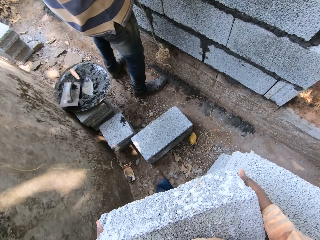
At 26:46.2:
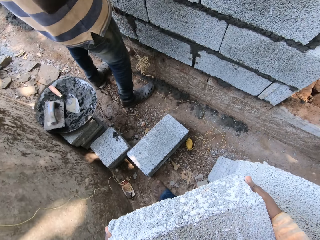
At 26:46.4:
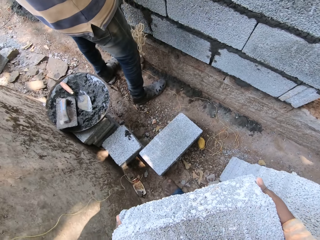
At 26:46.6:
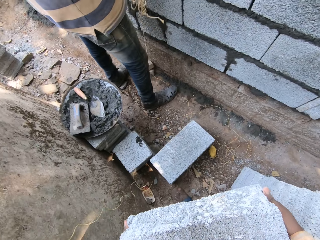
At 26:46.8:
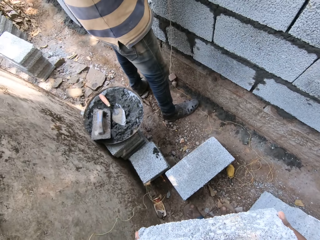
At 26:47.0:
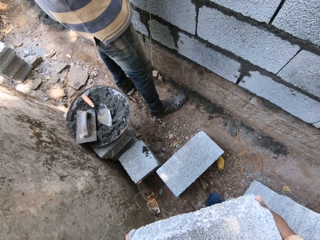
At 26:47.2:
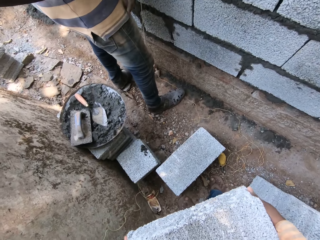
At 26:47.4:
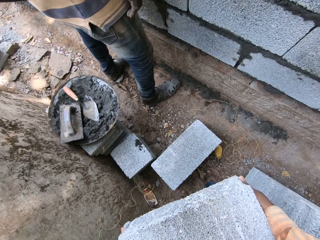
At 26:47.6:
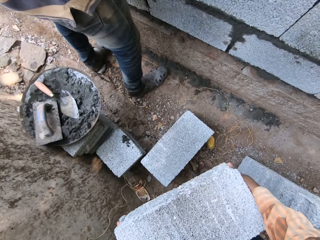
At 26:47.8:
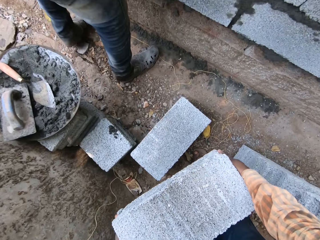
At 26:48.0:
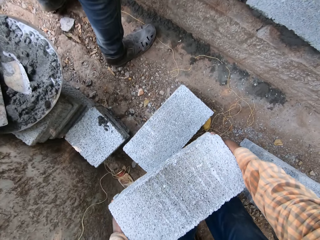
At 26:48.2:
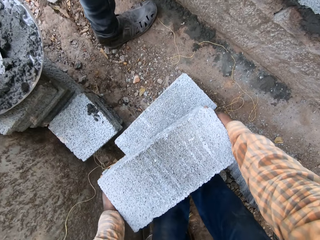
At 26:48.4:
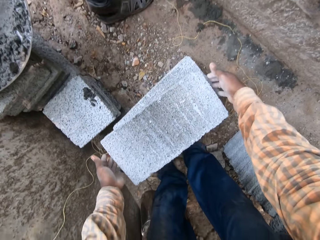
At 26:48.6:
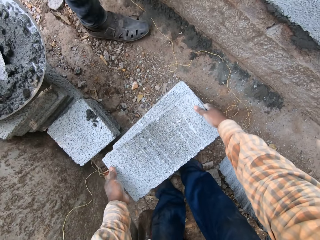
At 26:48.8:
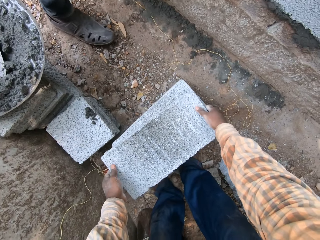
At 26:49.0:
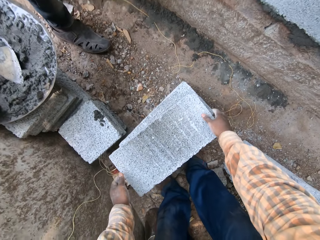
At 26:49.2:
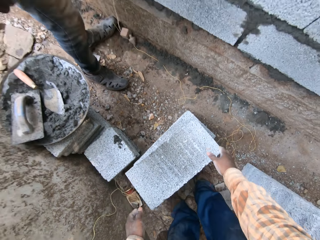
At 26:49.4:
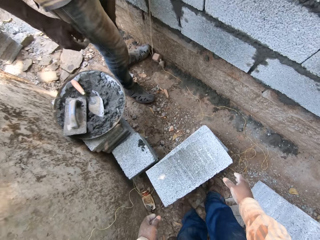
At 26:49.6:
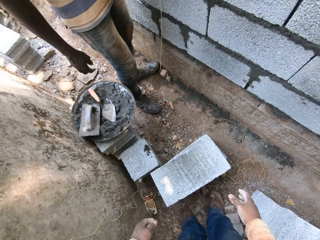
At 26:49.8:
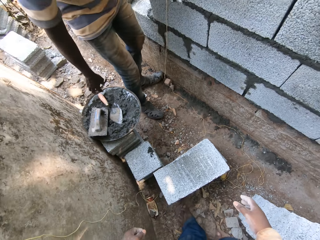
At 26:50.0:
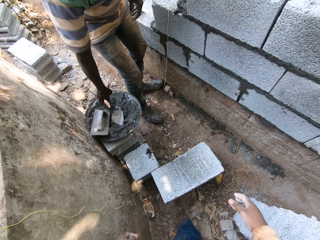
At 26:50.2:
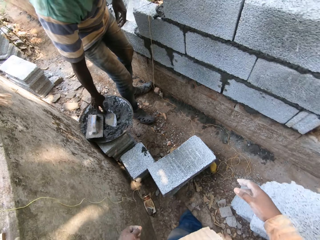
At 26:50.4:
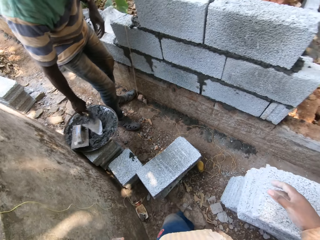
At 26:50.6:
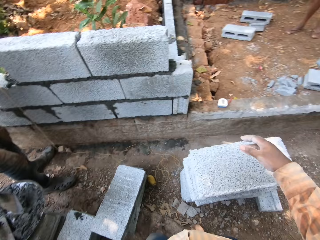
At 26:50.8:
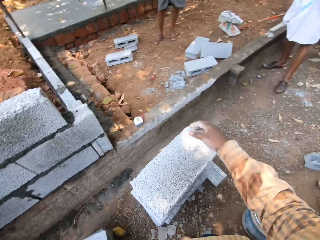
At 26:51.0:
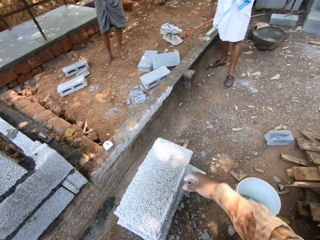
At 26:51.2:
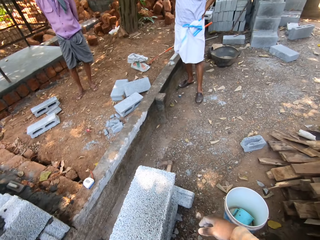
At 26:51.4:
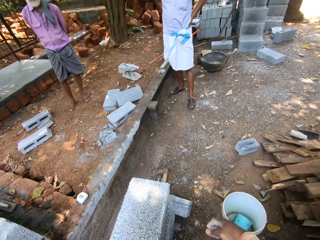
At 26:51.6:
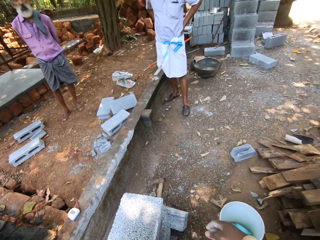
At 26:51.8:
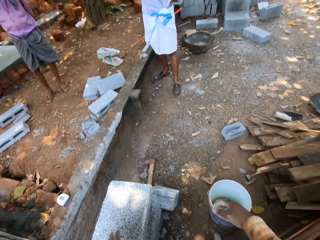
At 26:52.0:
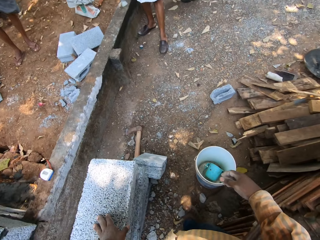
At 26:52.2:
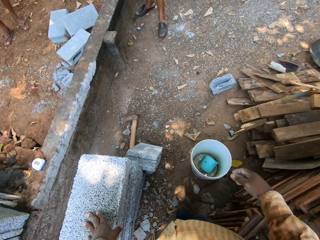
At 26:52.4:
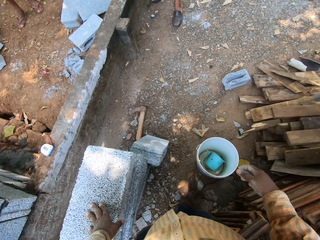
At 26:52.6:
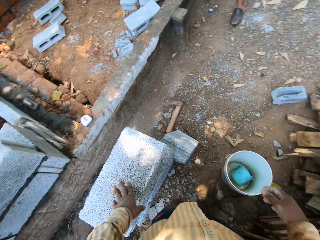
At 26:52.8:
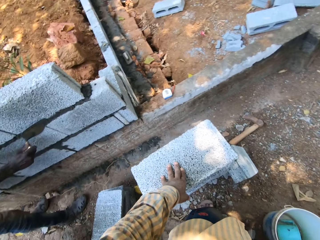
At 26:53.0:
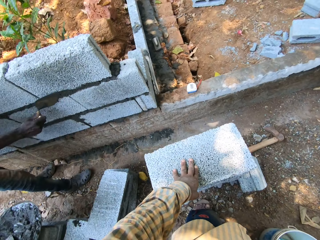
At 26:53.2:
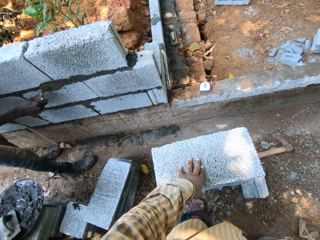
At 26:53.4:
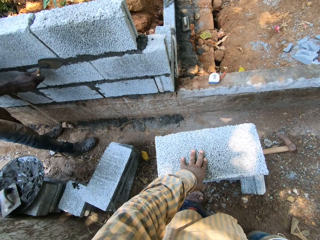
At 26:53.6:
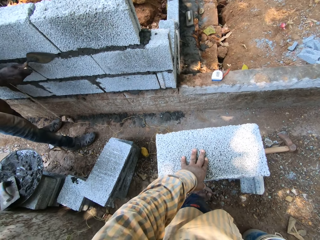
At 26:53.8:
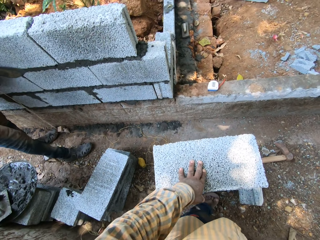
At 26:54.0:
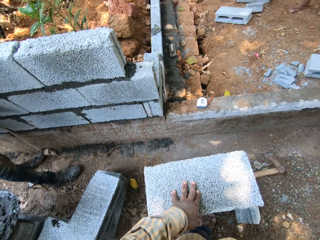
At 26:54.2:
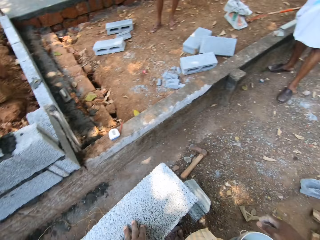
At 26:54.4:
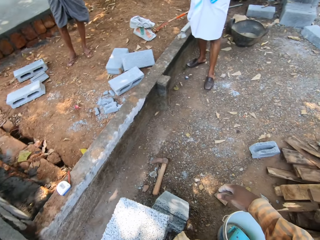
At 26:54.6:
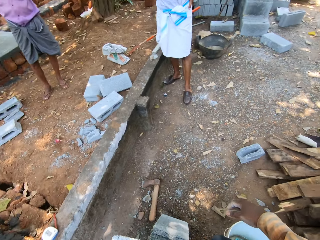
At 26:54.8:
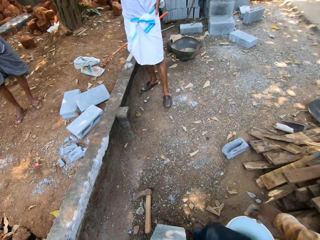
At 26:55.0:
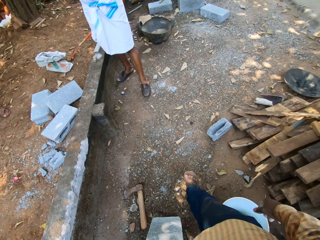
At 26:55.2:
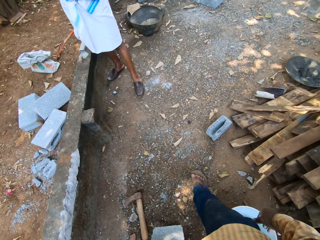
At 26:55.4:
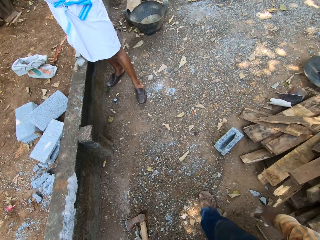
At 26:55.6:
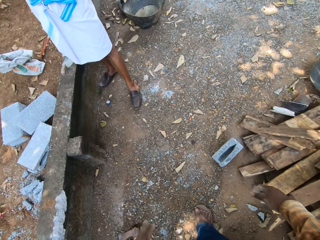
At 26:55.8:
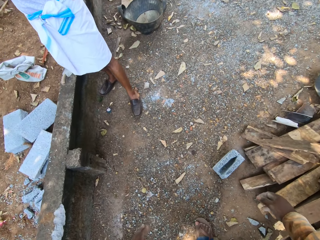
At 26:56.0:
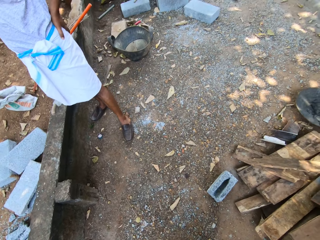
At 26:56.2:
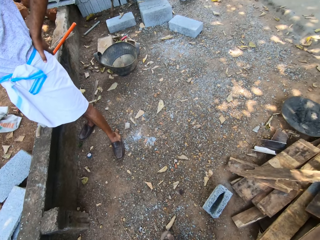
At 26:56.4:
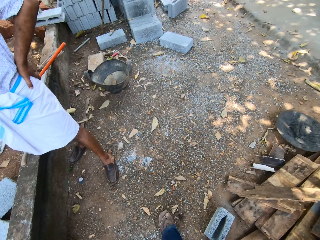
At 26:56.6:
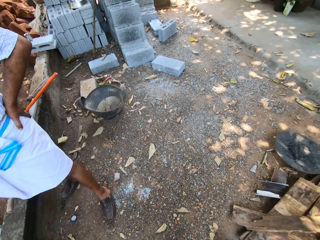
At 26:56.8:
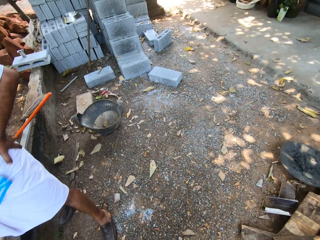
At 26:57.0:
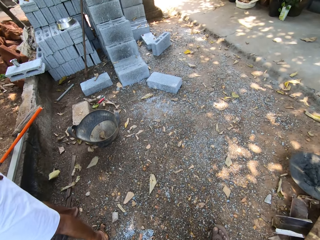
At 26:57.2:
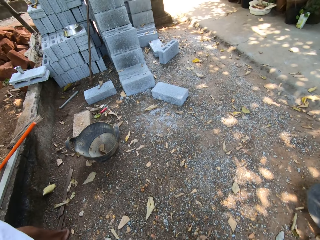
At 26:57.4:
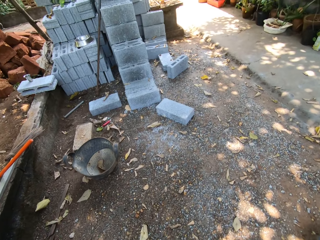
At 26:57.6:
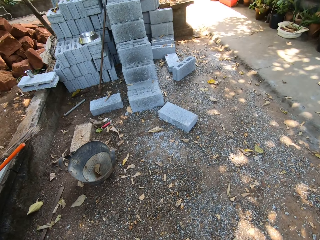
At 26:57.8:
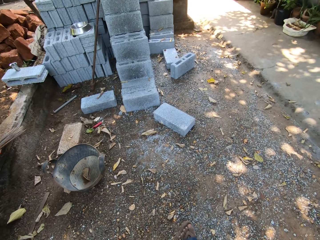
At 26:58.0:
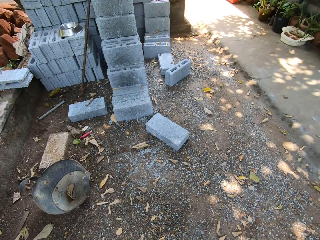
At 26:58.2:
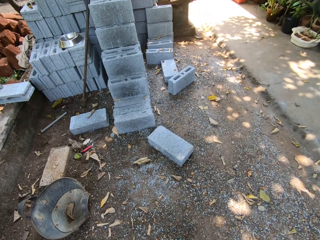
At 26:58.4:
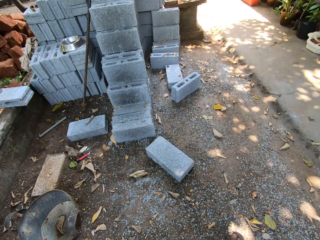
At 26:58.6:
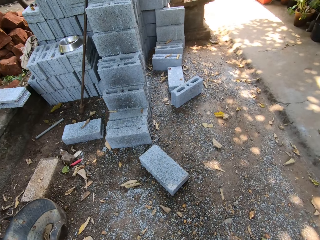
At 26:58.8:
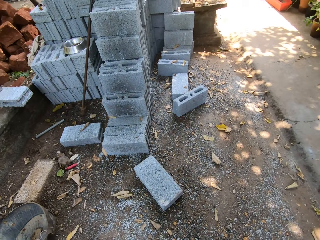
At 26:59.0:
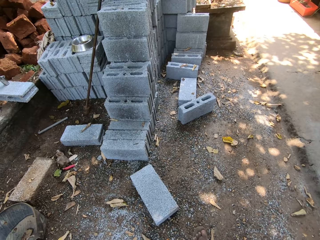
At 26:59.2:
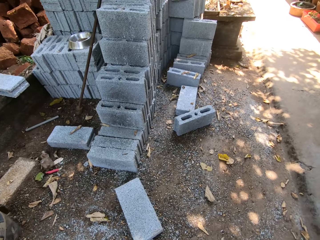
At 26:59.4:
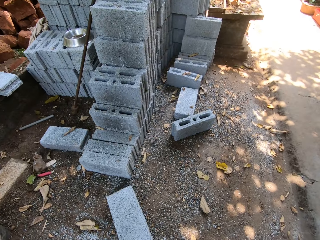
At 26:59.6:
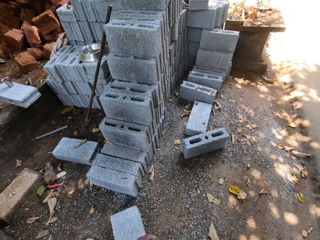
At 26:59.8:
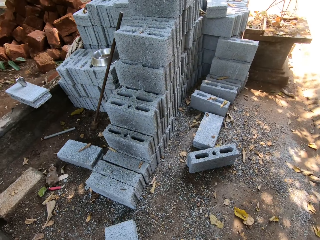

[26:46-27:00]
The camera wearer places the concrete block on a stack of blocks with both hands. A man picks up the trowel from the pan with his right hand. The camera wearer looks around. He places his left hand on the stack of blocks on the ground. He plasters the wall with the trowel in his right hand. He walks.

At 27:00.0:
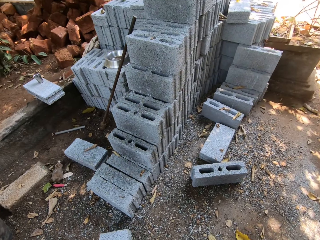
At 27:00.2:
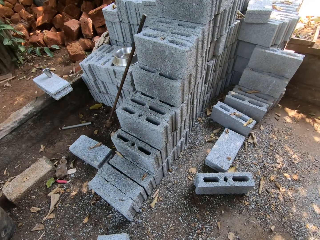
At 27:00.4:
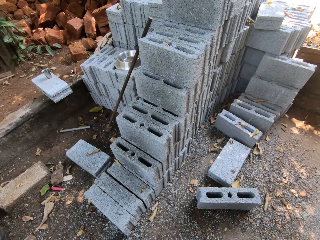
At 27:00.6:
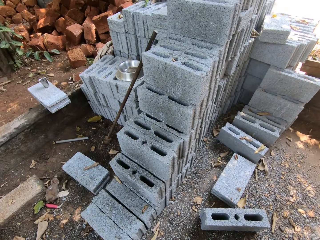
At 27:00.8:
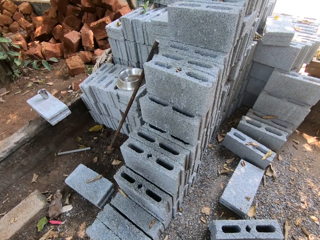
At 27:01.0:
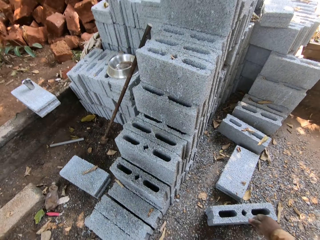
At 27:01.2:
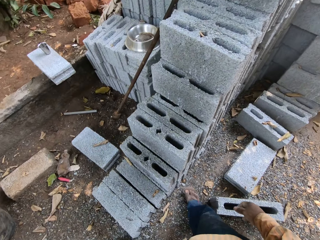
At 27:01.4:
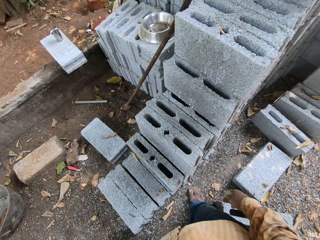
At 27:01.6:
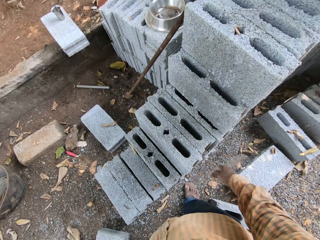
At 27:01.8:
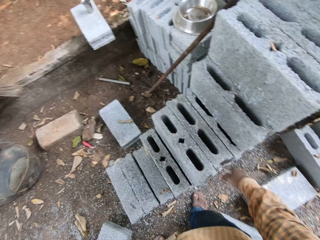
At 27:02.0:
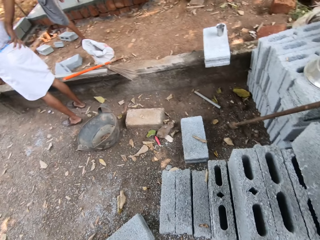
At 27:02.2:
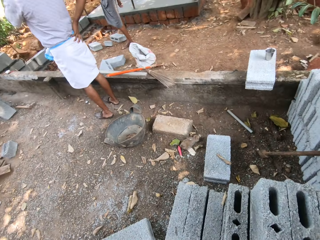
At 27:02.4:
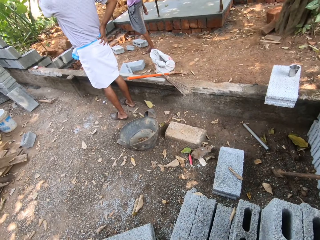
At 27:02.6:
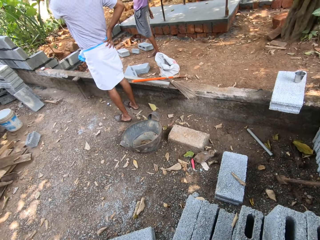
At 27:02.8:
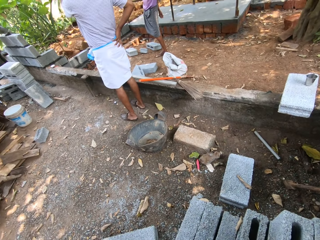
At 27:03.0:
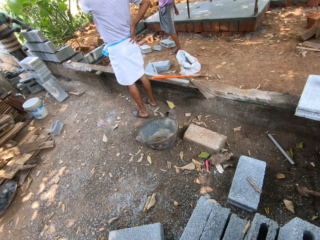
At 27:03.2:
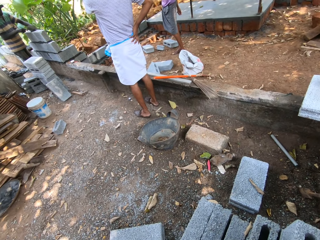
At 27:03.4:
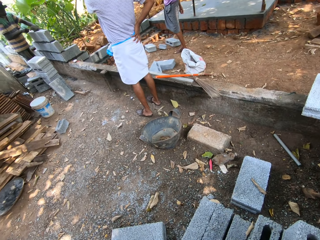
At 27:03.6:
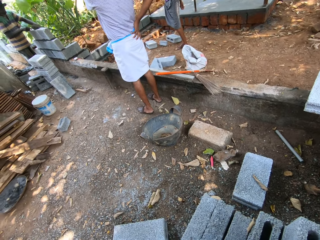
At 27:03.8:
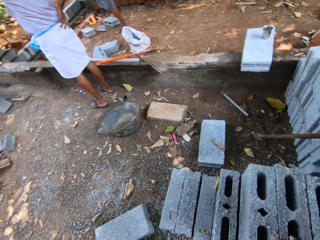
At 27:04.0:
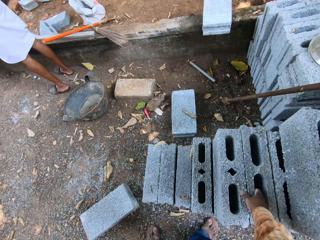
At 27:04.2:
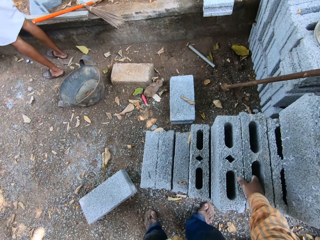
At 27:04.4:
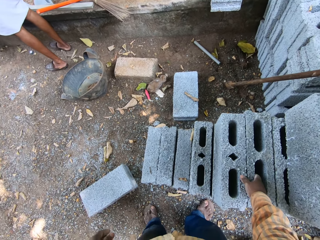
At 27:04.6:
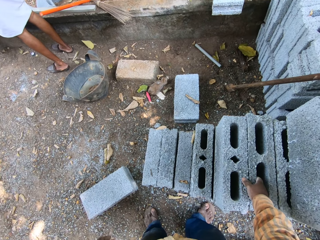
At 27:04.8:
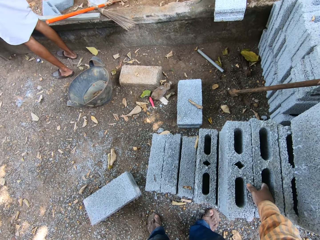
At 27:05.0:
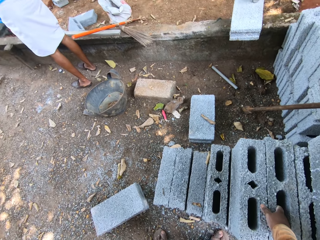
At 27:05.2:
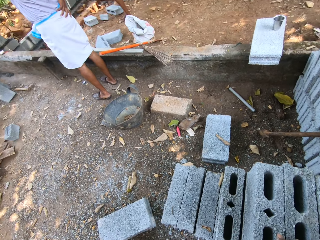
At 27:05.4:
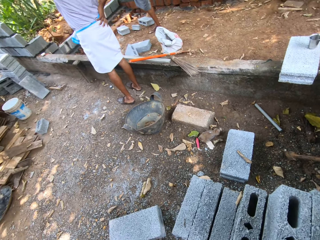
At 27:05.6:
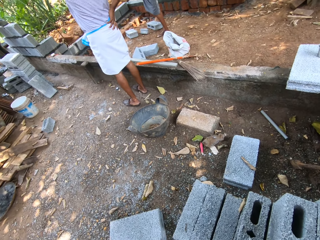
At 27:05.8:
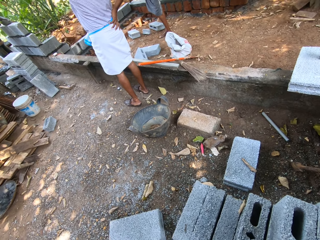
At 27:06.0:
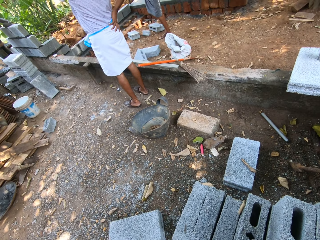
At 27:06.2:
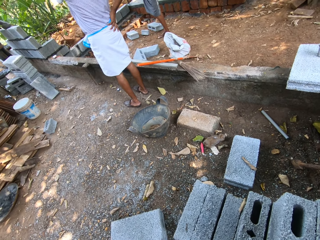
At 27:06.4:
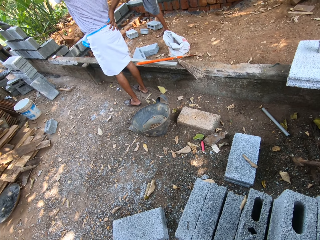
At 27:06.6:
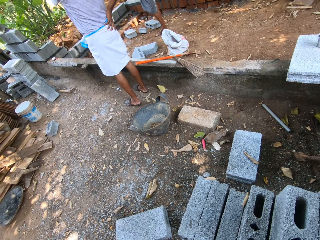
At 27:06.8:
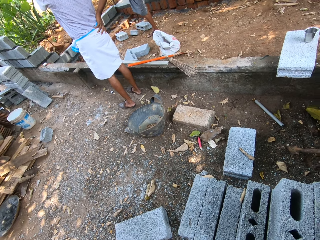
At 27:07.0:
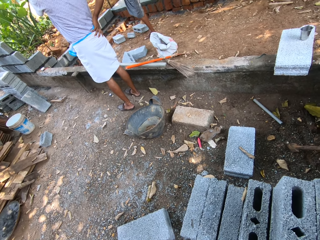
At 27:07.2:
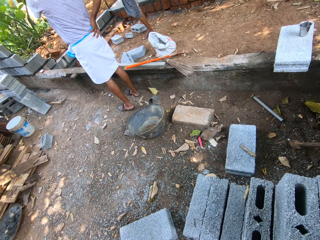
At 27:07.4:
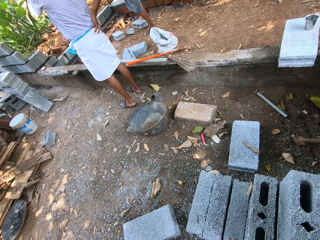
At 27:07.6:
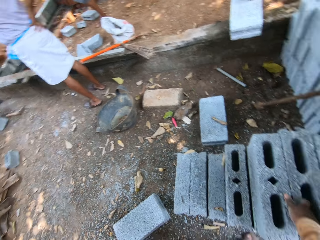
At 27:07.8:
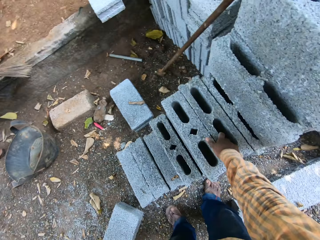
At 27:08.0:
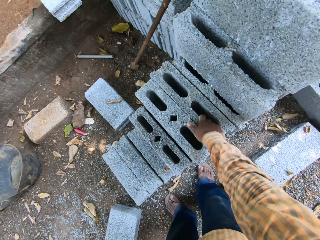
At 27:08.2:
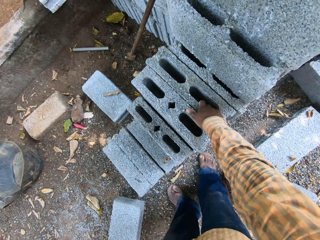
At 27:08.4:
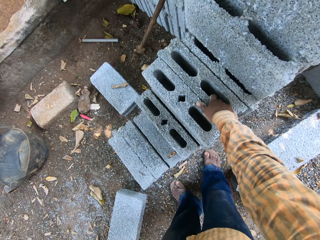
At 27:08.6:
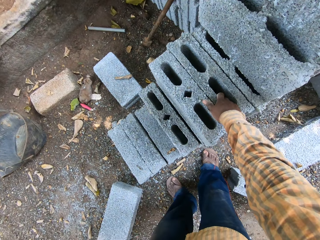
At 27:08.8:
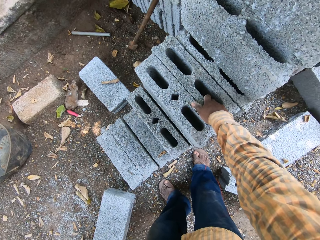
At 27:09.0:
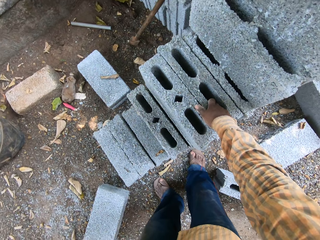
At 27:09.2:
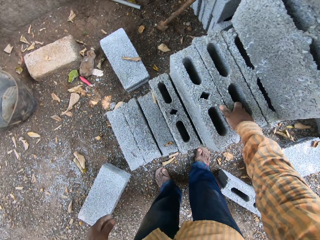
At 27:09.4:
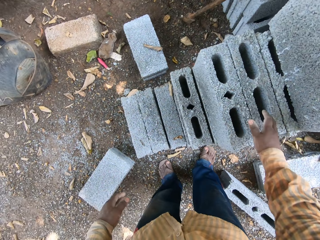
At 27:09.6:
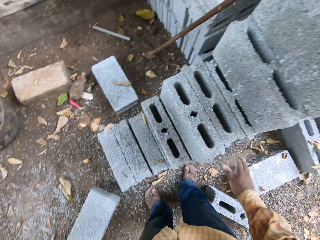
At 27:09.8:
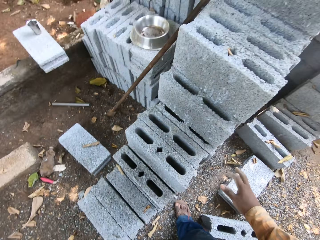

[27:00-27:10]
The camera wearer looks around. The man plasters the wall with the trowel in his right hand. The camera wearer touches a block on the stack of blocks with his right hand. He holds the concrete block.
